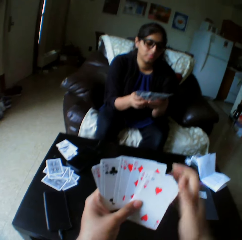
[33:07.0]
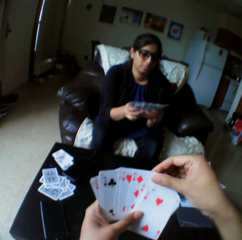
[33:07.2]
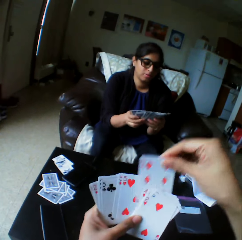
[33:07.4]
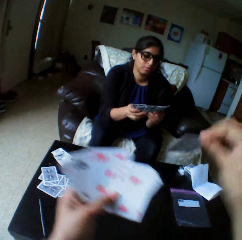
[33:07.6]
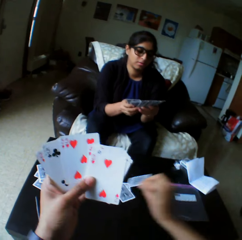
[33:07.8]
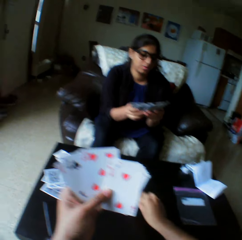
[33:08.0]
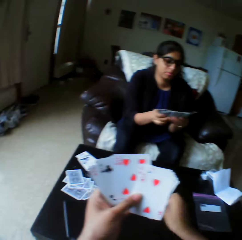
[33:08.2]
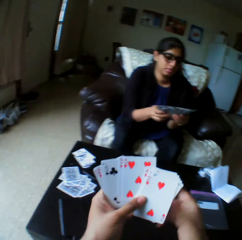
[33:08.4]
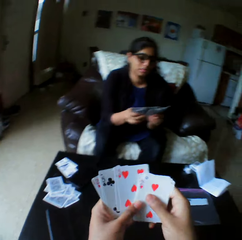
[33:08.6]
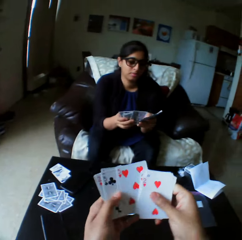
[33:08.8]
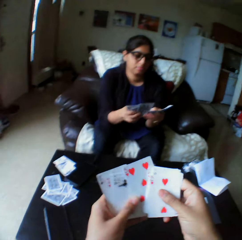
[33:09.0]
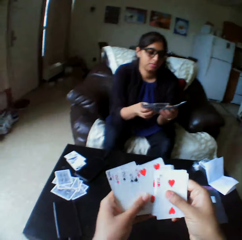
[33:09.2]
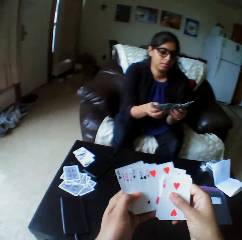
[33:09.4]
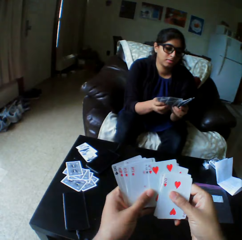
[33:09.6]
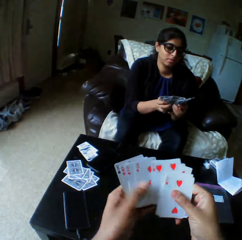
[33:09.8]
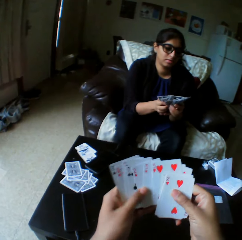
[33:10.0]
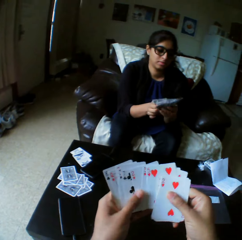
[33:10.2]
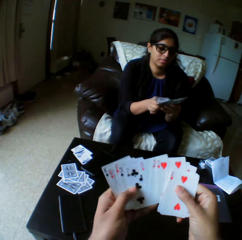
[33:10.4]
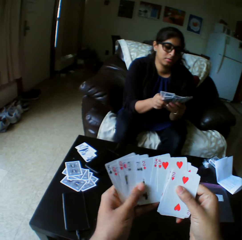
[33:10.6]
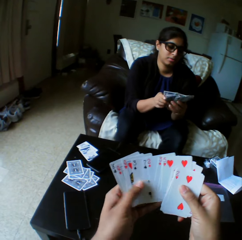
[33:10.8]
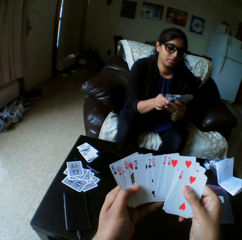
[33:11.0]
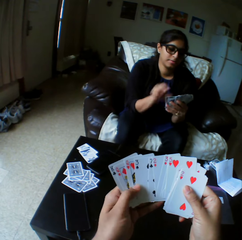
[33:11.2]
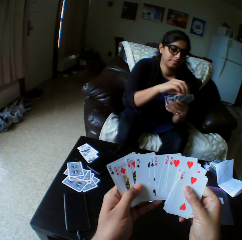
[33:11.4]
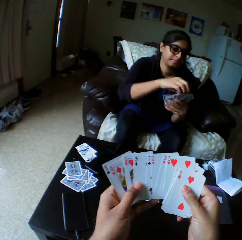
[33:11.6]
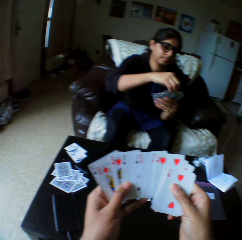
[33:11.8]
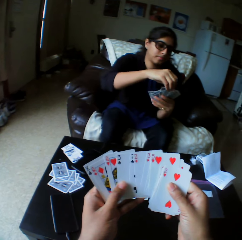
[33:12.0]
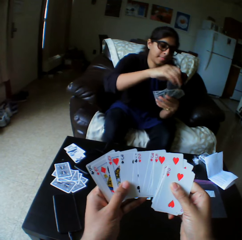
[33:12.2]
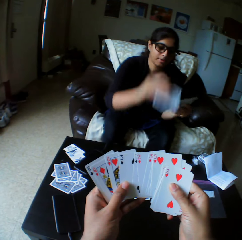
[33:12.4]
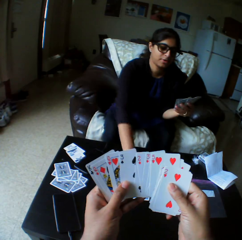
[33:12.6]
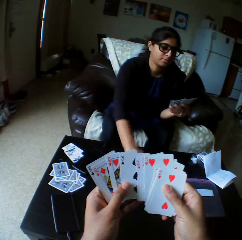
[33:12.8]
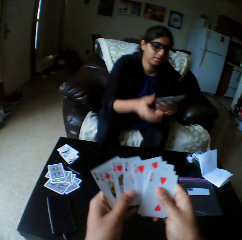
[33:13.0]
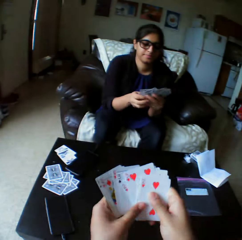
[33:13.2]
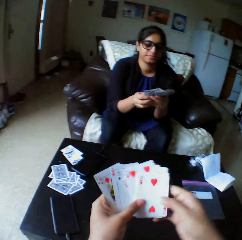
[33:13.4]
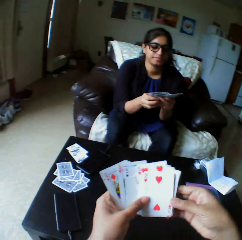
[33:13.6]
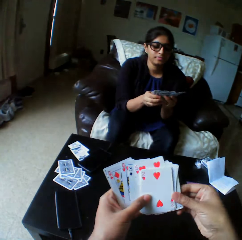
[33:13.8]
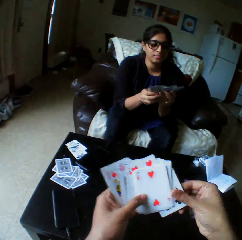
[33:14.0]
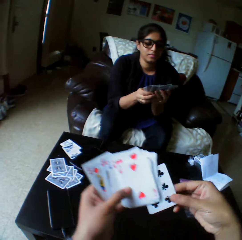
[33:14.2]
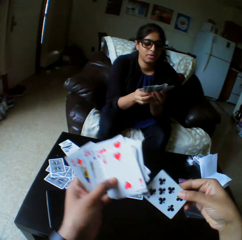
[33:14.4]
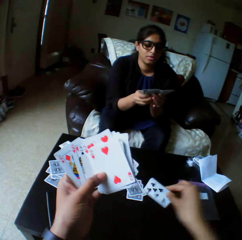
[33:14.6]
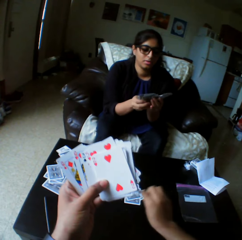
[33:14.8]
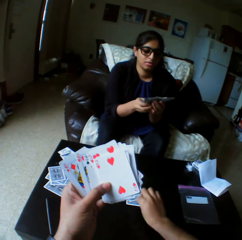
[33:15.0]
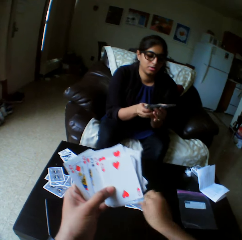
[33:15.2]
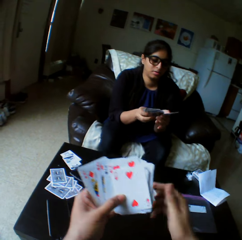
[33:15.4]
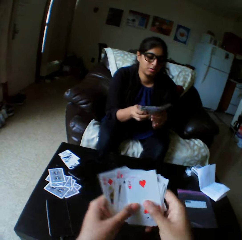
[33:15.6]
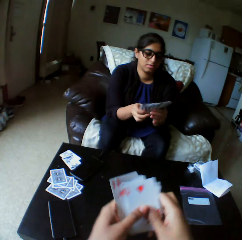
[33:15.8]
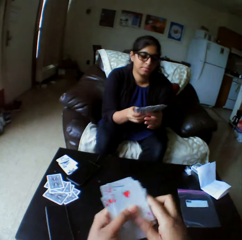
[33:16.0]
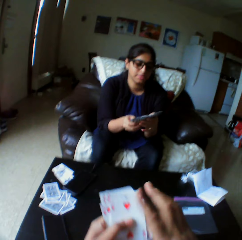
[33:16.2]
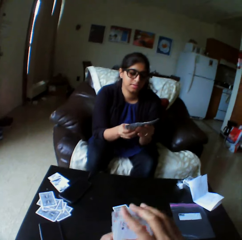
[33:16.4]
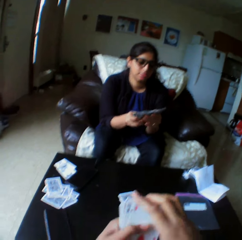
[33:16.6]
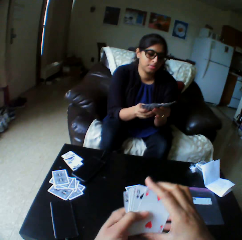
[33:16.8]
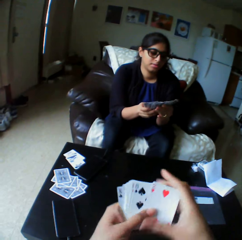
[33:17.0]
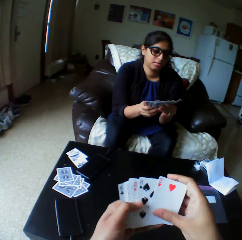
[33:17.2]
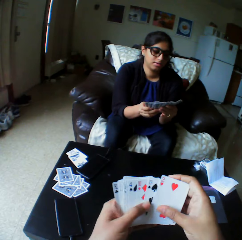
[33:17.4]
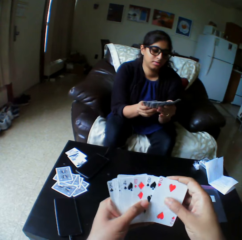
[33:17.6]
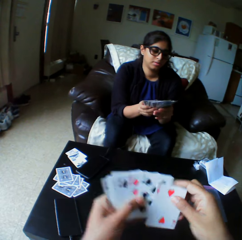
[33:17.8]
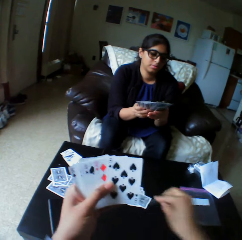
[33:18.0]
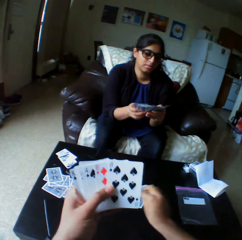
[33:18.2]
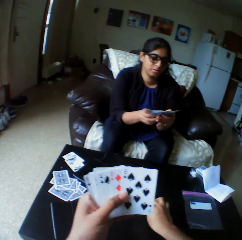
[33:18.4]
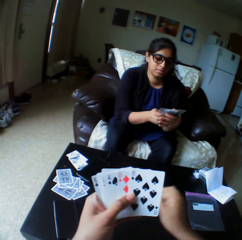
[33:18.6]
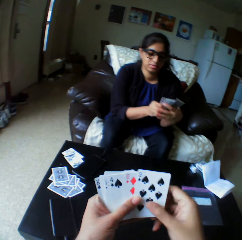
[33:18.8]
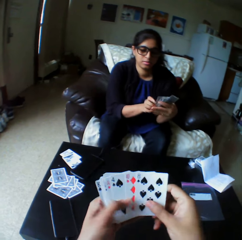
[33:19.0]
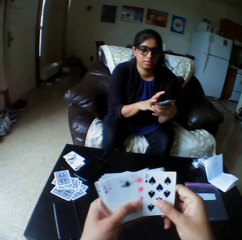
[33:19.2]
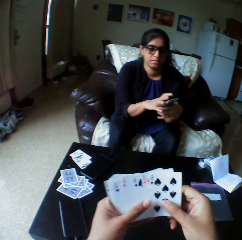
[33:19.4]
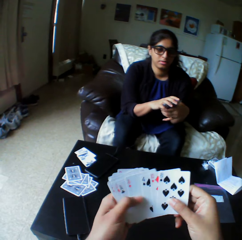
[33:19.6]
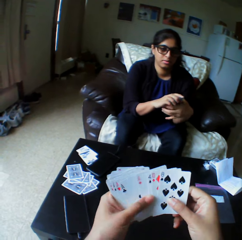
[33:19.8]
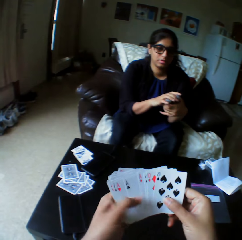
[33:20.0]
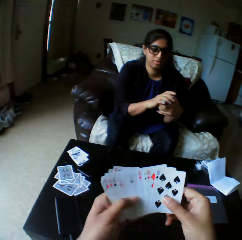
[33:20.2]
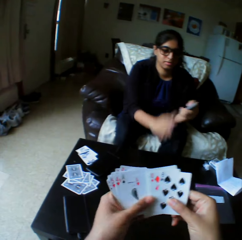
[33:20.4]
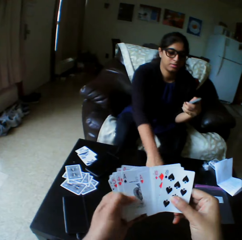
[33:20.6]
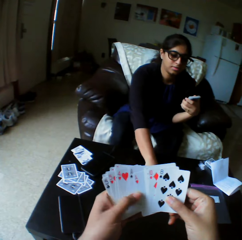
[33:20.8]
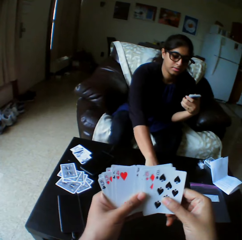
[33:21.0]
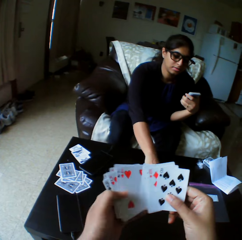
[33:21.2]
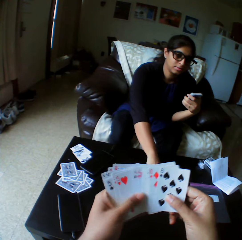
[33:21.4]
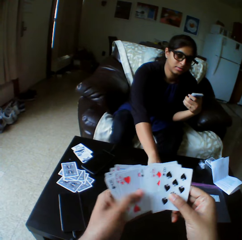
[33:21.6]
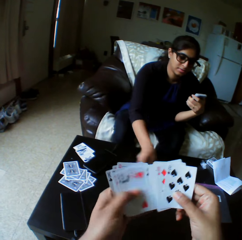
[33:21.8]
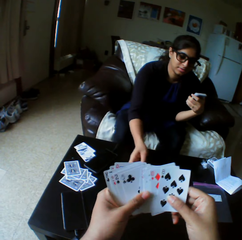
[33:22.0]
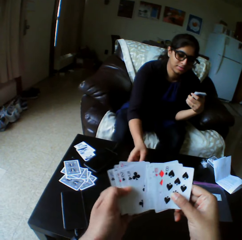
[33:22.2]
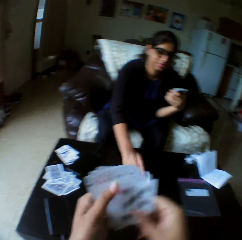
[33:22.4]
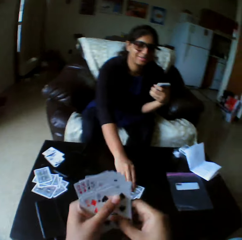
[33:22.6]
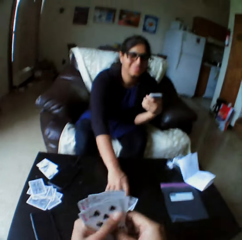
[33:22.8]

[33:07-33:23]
The camera wearer takes the play cards. They drop the cards on the table with the right hand, shuffle the cards with both hands, and select the play cards. A lady takes the play card, drops the card on the table with her right hand, shuffles the cards with both hands, and selects the play cards. The camera wearer drops the cards on the table with the right hand. They arrange the play cards, shuffle the cards with both hands, and select the play cards. They take the play card, put down the play card, and select the play cards. The lady takes the play cards.

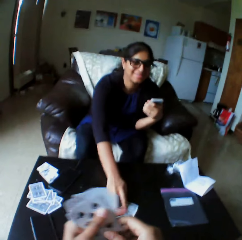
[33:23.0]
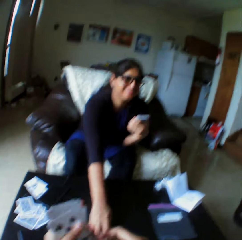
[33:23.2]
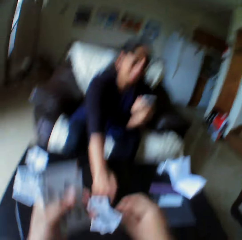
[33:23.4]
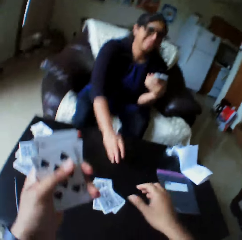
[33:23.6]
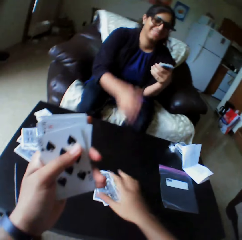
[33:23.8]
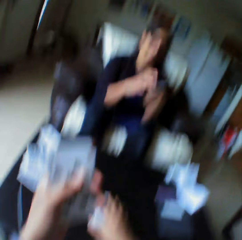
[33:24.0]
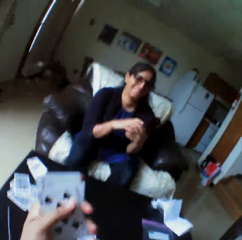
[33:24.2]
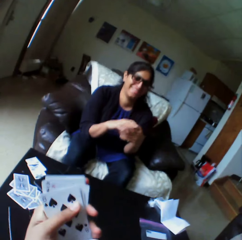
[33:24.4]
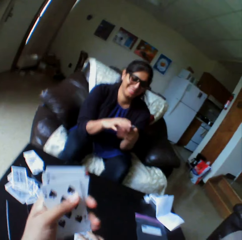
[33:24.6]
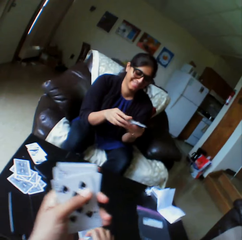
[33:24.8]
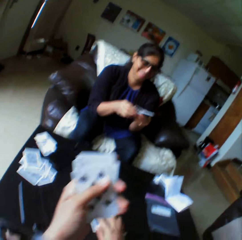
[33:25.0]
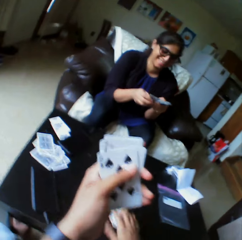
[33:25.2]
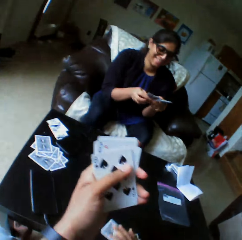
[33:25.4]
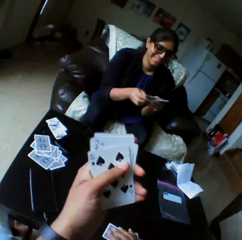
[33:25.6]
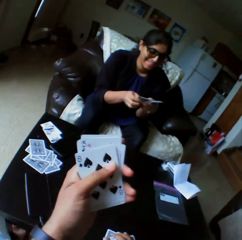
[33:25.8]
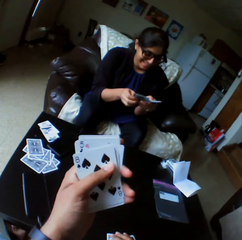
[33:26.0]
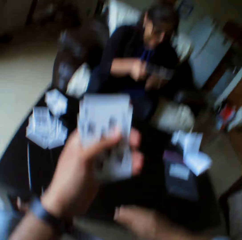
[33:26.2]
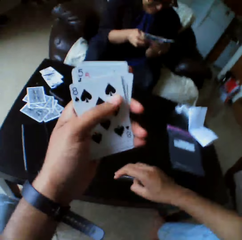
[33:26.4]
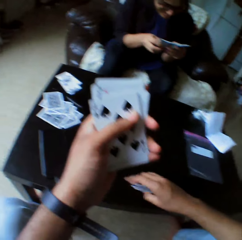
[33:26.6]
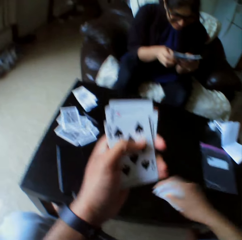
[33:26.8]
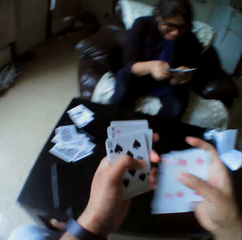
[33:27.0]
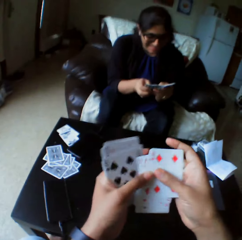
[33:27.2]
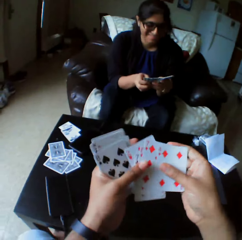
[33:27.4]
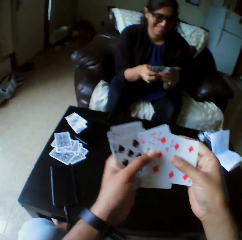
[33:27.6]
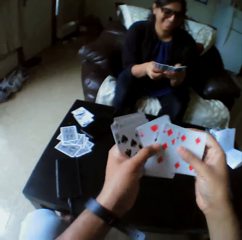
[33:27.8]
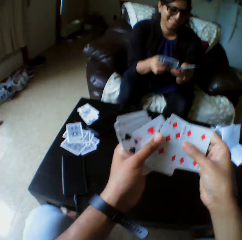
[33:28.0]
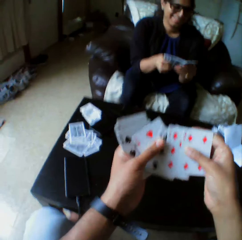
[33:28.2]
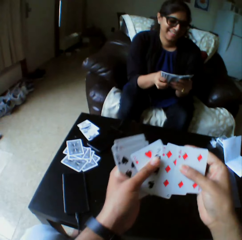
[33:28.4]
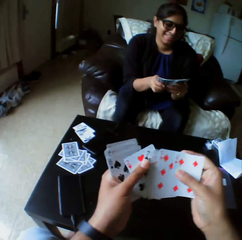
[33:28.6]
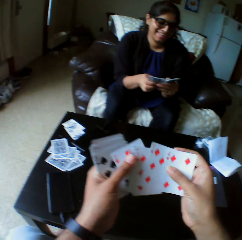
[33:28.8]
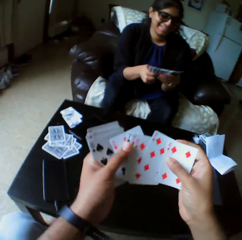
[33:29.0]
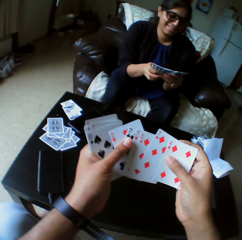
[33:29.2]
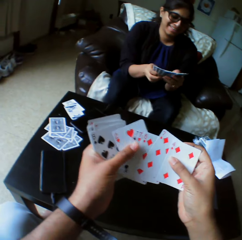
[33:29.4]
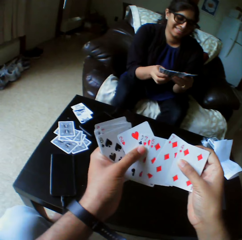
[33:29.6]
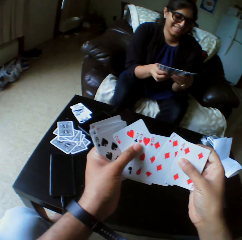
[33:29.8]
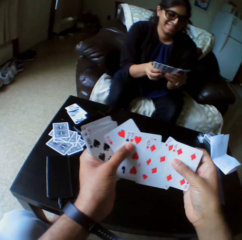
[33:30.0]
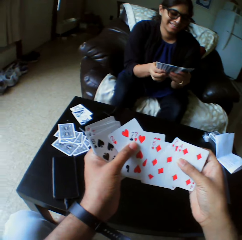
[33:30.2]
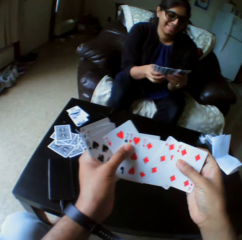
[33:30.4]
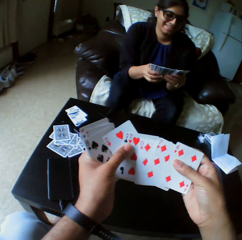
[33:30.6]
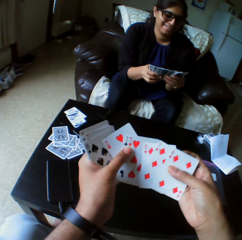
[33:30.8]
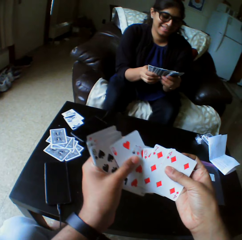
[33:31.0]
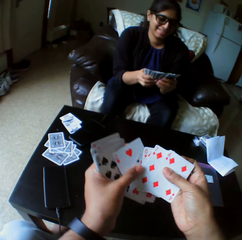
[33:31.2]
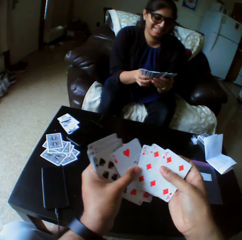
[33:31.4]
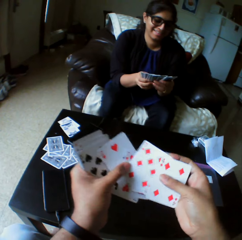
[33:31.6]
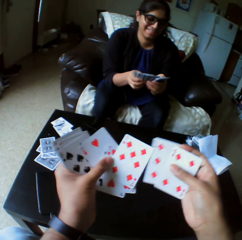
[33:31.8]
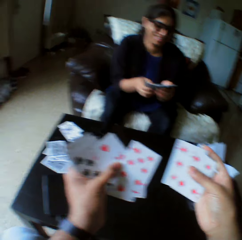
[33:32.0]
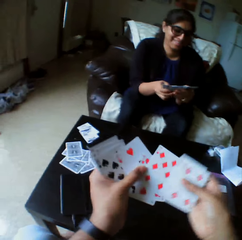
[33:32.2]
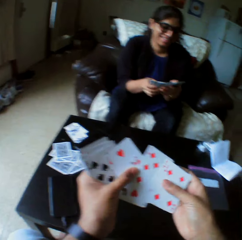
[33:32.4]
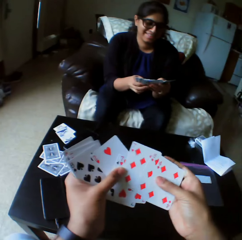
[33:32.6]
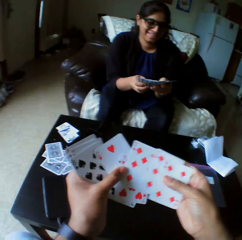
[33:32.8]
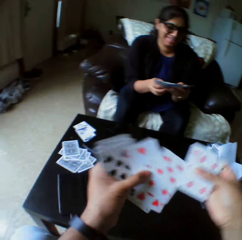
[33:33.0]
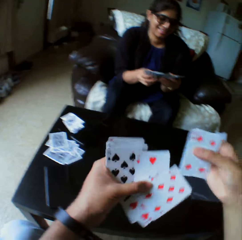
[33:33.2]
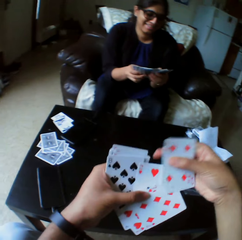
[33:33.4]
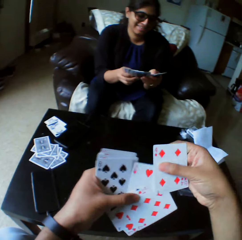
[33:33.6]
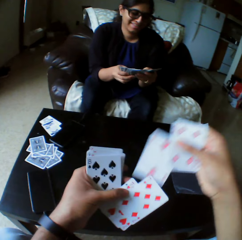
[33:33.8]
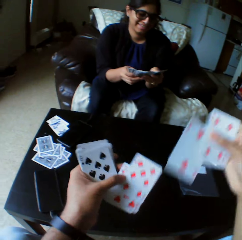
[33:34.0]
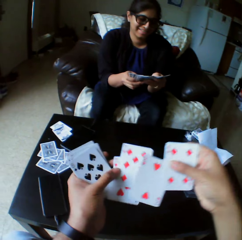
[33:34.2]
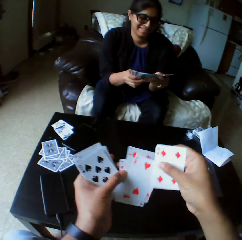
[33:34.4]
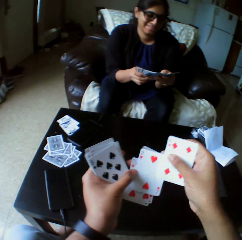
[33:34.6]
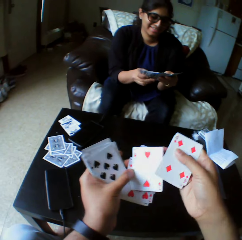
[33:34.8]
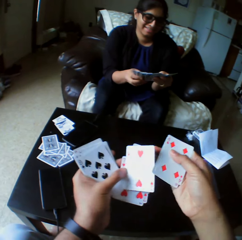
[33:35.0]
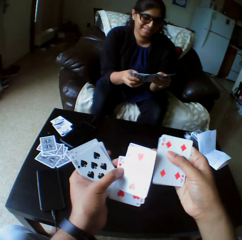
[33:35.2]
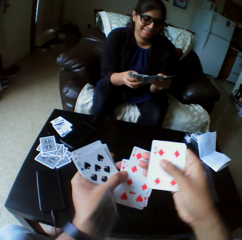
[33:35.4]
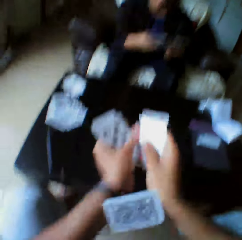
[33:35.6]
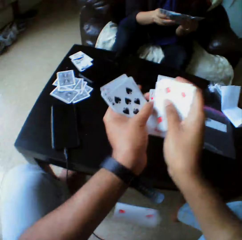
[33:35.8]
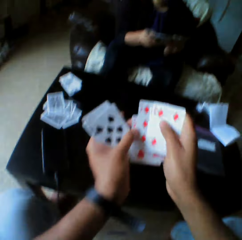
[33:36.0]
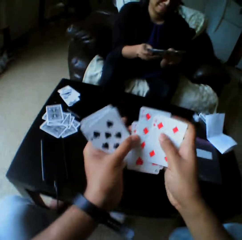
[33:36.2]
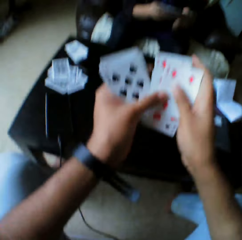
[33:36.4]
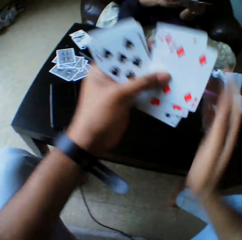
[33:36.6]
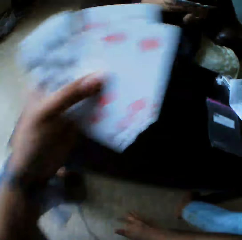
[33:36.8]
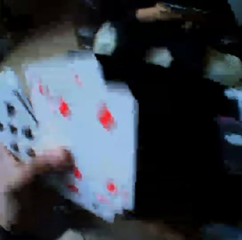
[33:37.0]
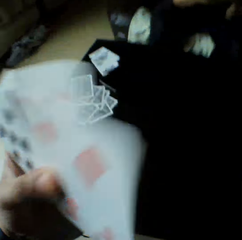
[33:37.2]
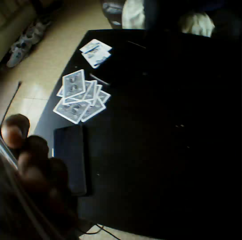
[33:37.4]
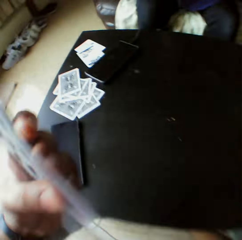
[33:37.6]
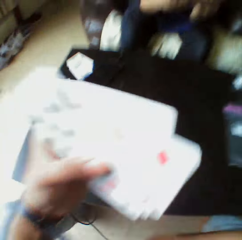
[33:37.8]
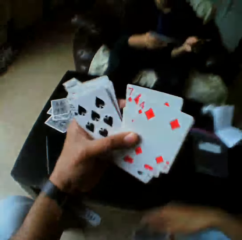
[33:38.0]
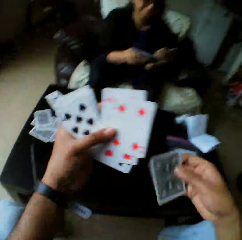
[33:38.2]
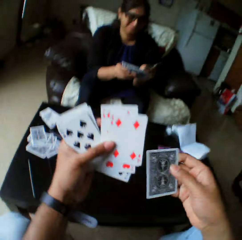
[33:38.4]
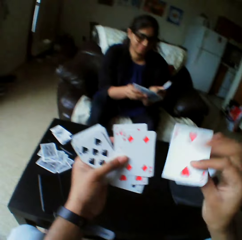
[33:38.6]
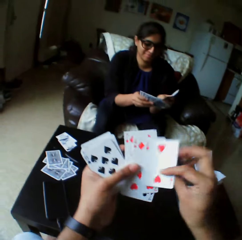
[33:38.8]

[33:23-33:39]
A lady turns the play cards. The camera wearer collects cards from the lady with the right hand. They converse. The lady shuffles cards with both hands. The camera wearer laughs. They shuffle cards with both hands, select the play cards and look at the play cards. They drop a play card on the floor. They pick the card from the floor with the right hand.
